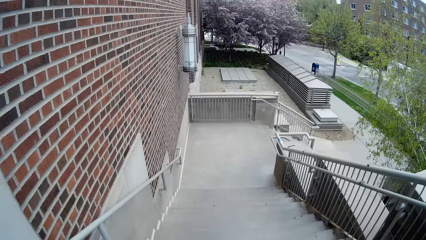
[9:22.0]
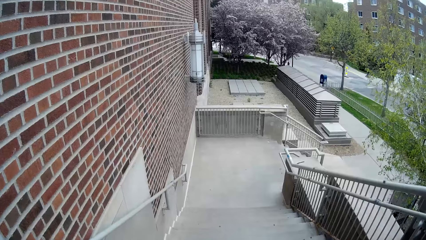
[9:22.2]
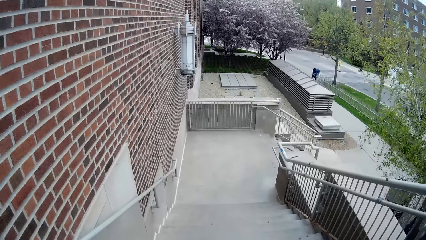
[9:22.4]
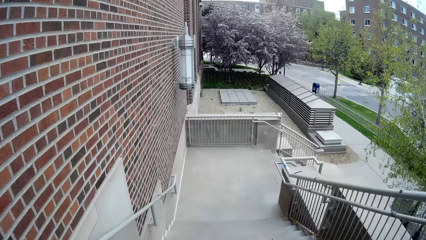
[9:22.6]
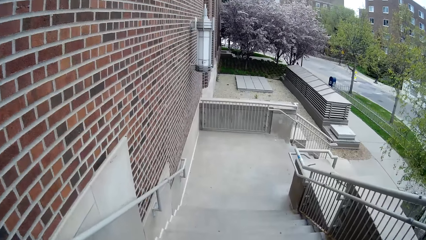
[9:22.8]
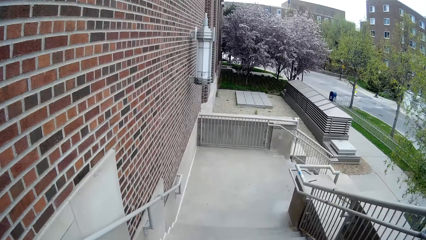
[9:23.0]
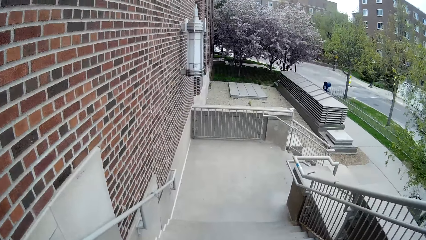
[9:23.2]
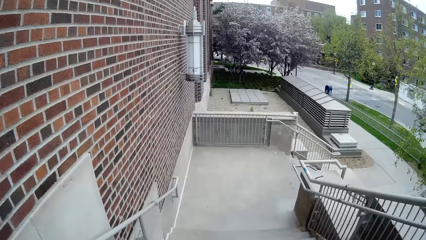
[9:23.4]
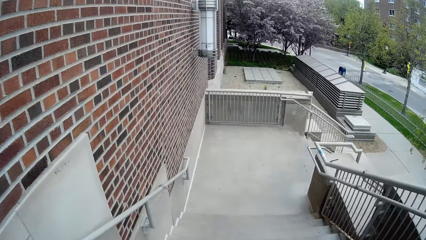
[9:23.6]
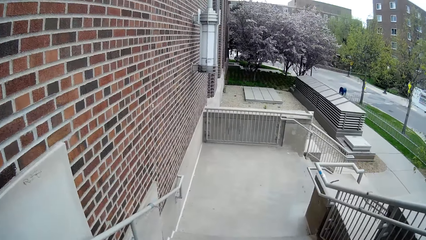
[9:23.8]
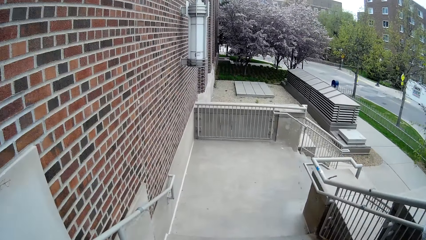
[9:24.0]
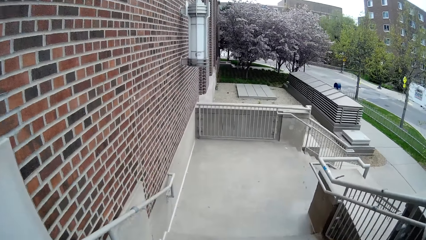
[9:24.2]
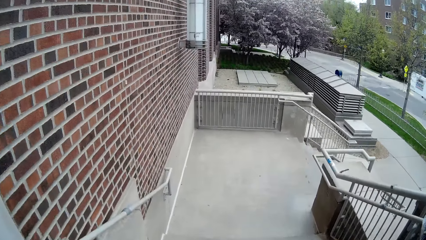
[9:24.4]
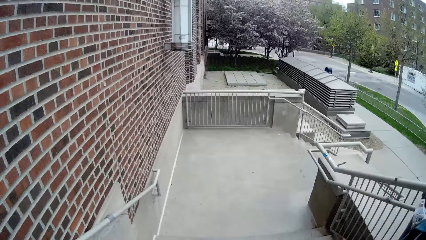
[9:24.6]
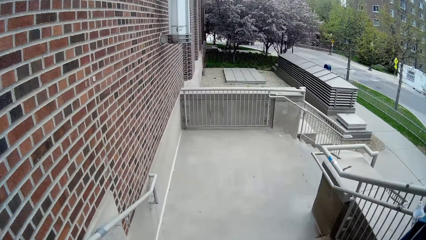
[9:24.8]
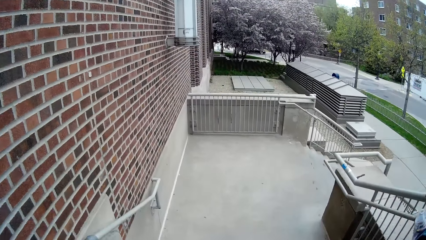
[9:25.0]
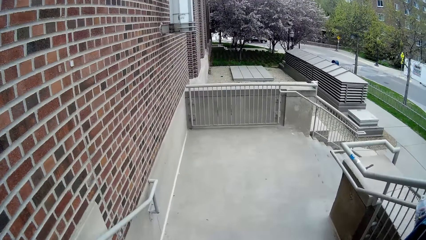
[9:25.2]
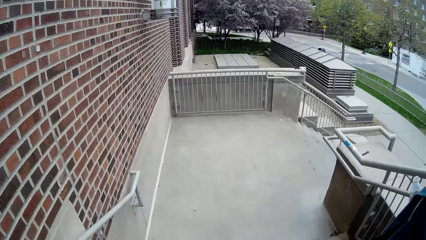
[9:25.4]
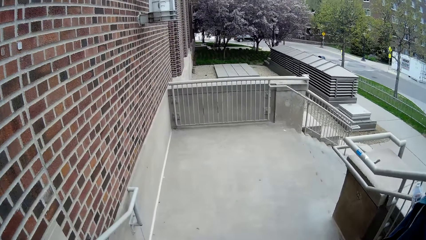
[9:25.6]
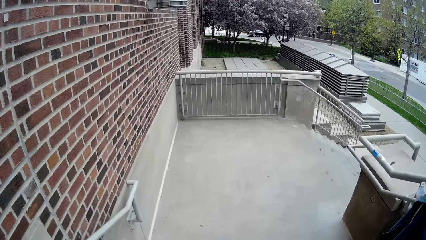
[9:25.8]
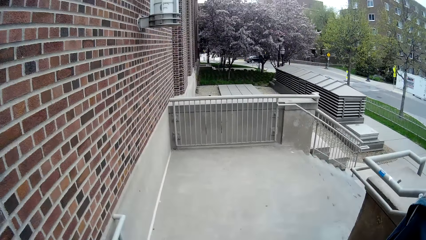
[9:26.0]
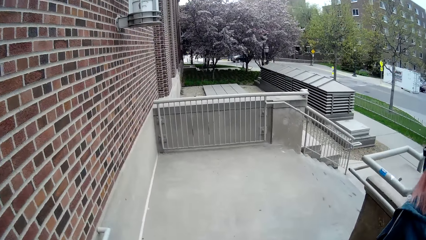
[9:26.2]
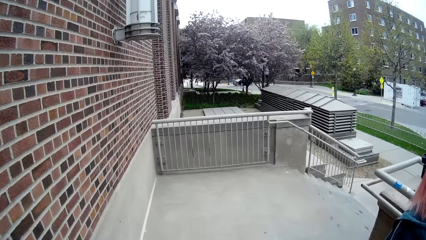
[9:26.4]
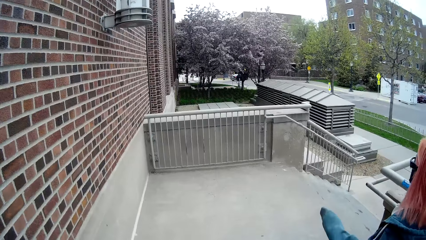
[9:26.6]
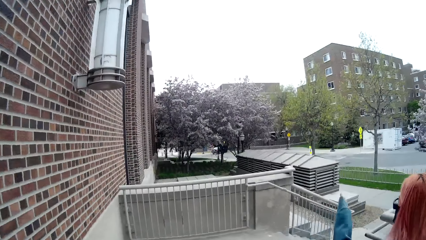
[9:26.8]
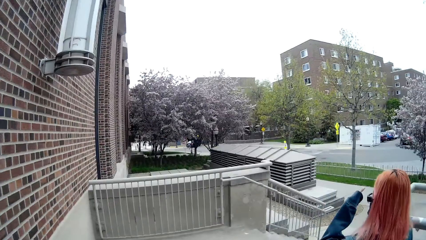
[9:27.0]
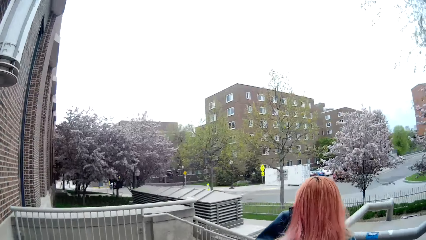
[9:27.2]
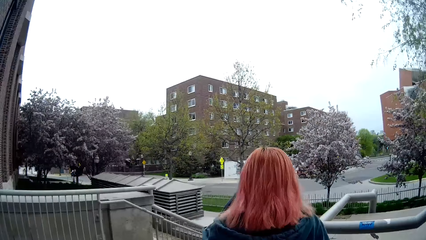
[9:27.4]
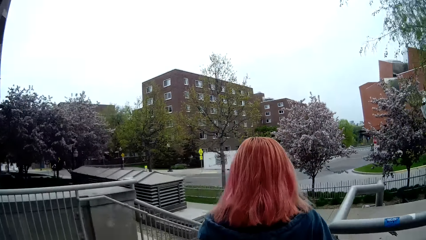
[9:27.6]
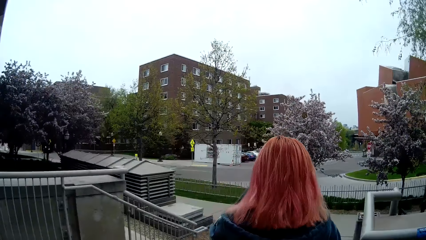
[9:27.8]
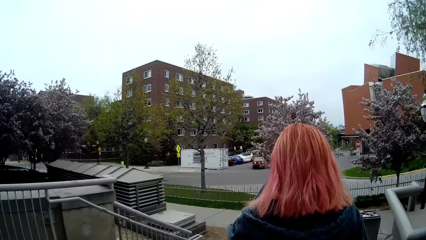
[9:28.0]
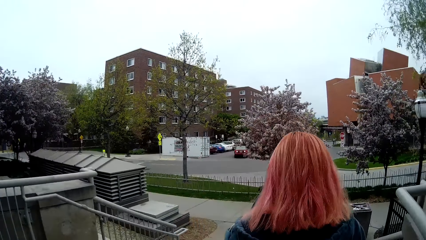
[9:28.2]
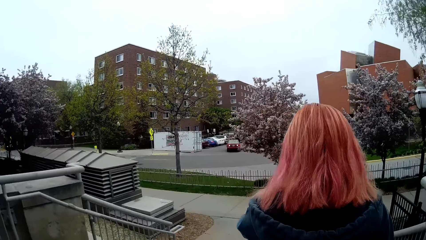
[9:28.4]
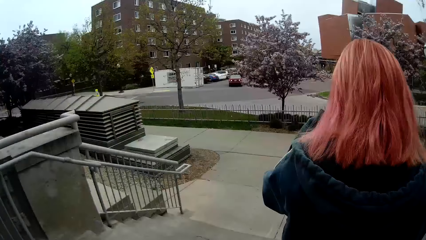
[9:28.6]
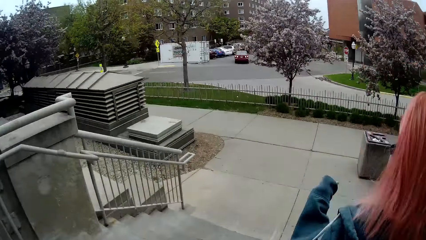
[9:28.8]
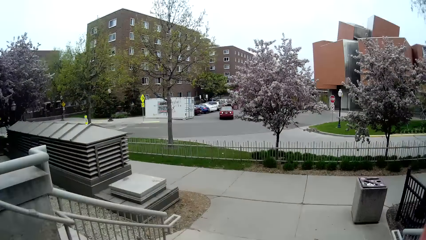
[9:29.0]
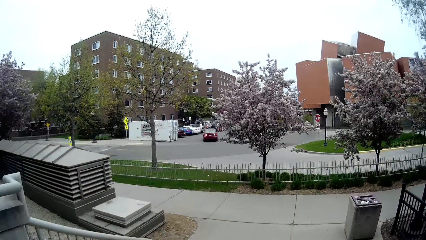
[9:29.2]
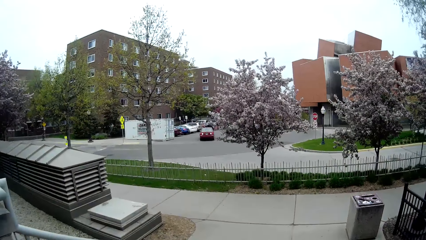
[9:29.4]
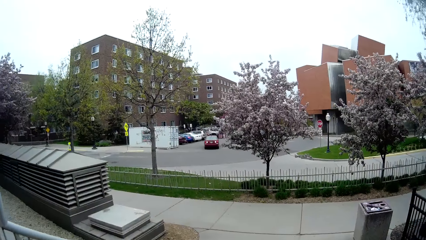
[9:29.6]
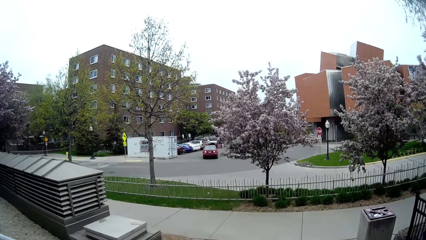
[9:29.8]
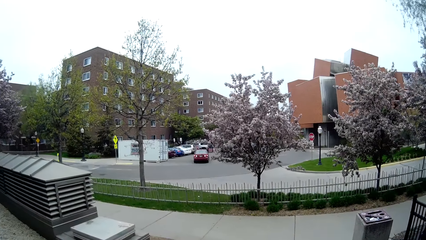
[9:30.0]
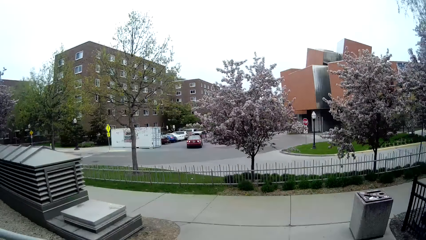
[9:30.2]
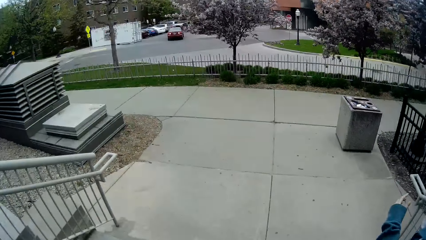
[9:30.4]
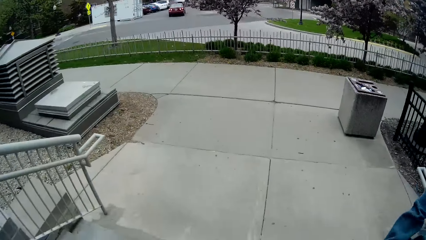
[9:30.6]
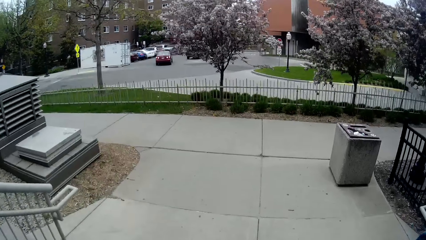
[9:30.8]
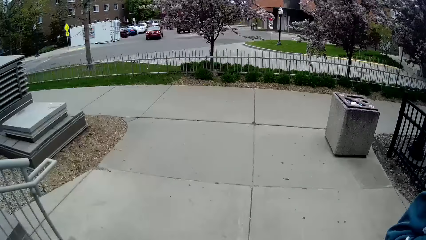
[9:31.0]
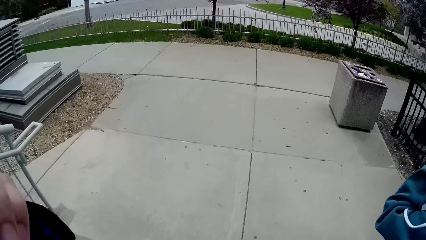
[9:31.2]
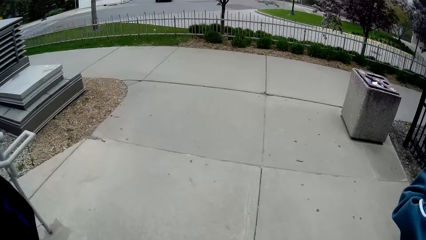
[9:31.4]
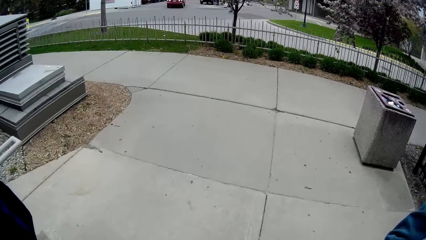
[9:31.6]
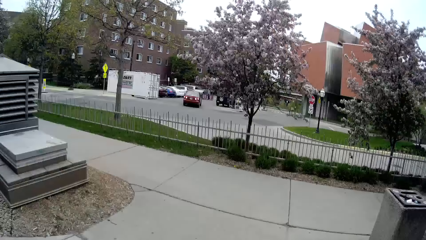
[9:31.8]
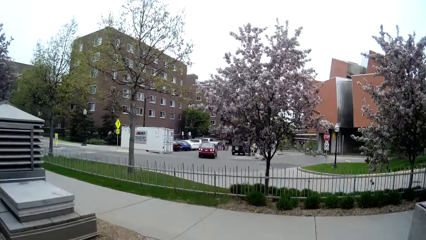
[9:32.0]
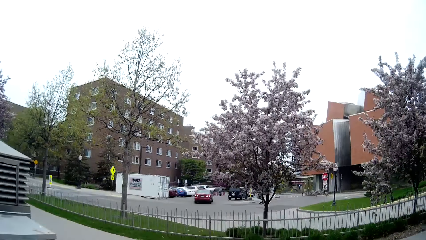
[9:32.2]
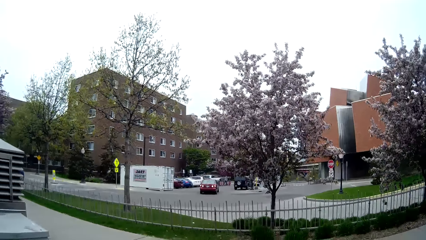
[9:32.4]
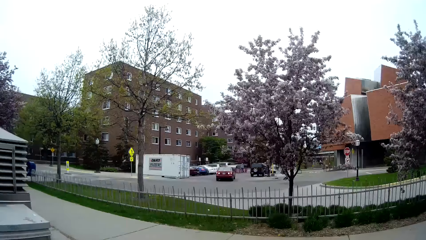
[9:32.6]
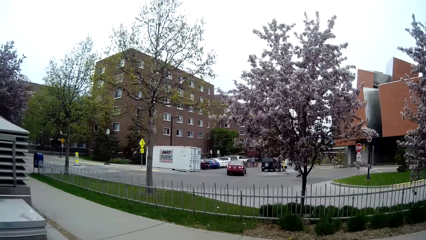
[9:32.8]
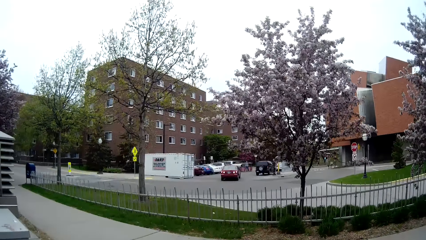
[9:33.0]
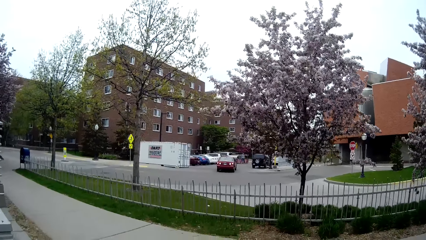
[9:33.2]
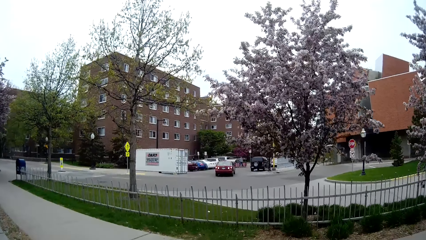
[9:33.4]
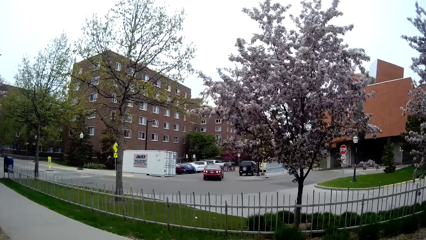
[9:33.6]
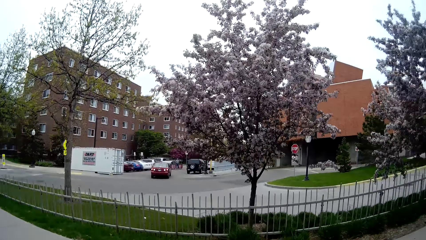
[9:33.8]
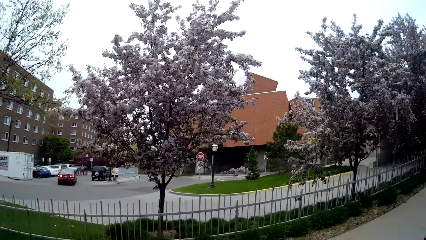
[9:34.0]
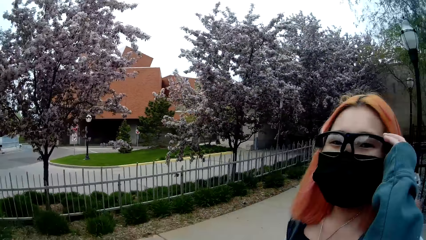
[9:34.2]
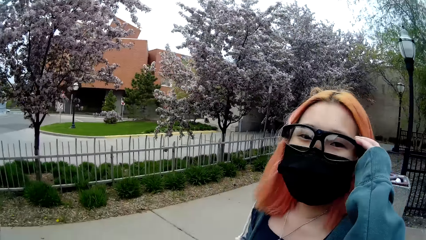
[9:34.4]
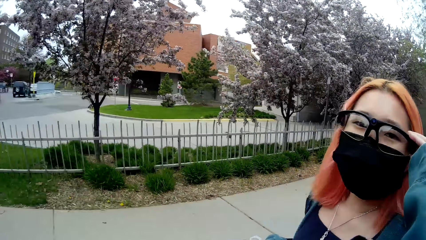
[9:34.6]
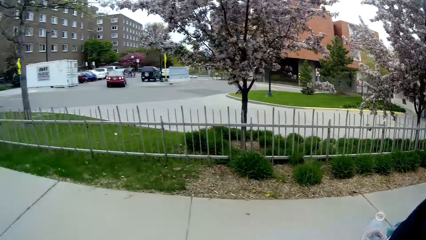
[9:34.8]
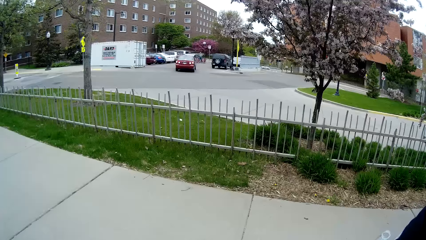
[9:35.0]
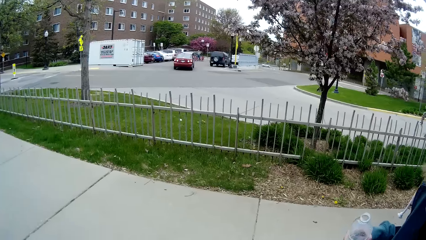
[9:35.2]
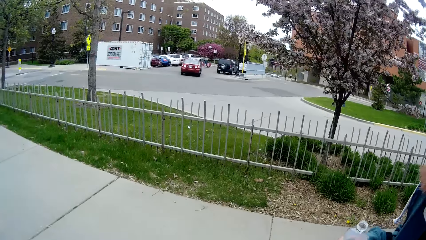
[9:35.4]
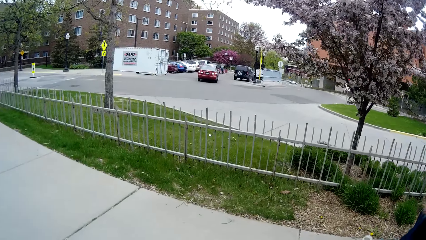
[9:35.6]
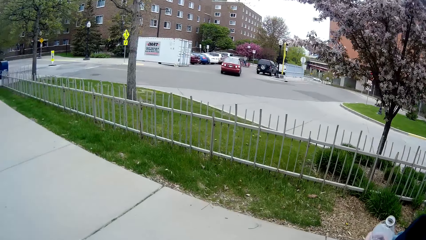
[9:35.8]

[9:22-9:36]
A woman walks ahead of the camera wearer. The camera wearer converses with the woman. They walk towards a footpath. The woman looks at the camera wearer.
